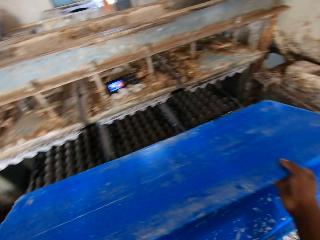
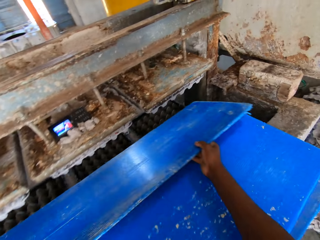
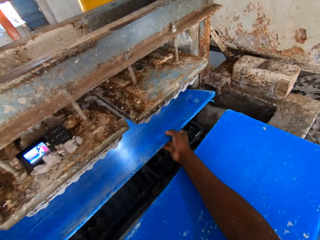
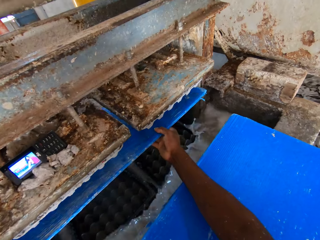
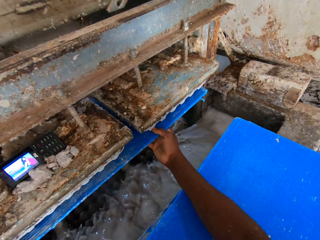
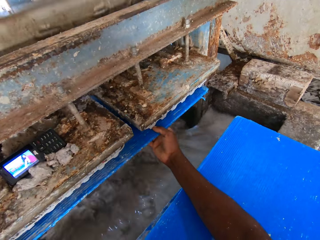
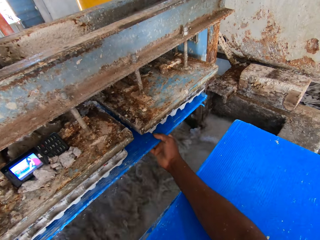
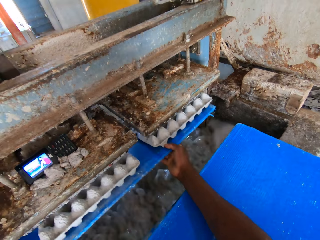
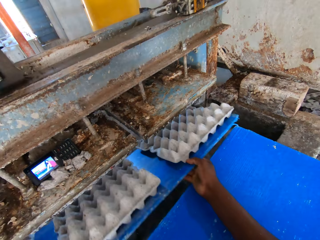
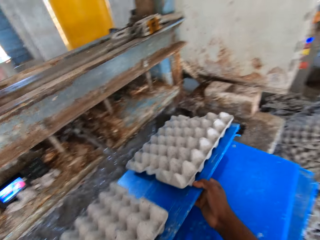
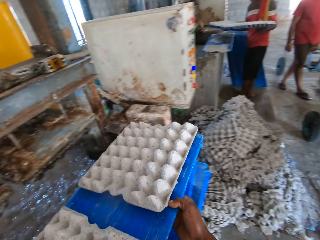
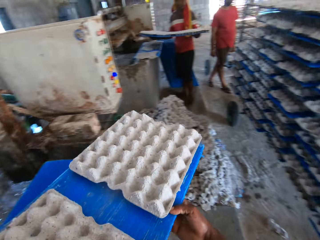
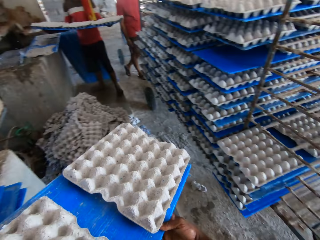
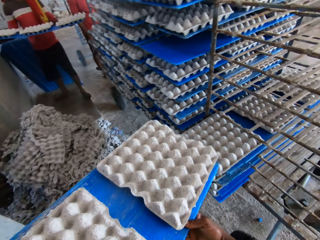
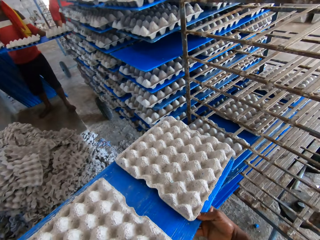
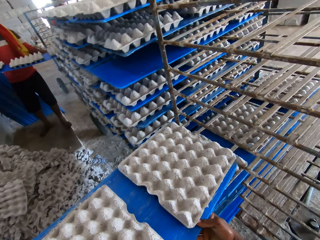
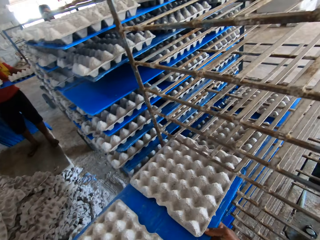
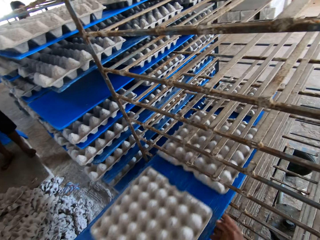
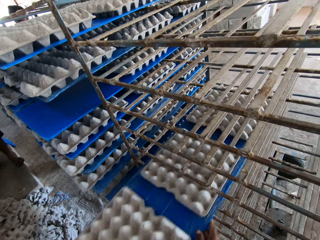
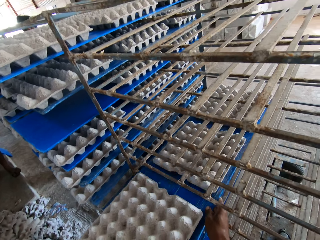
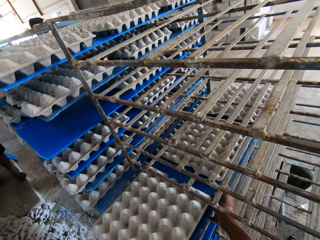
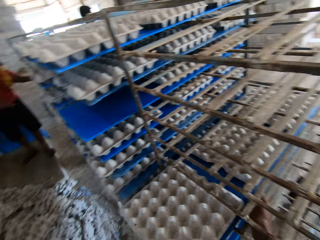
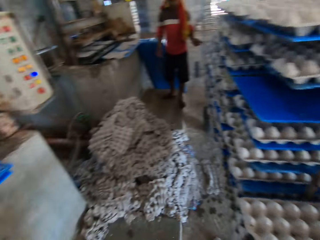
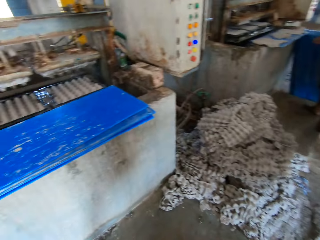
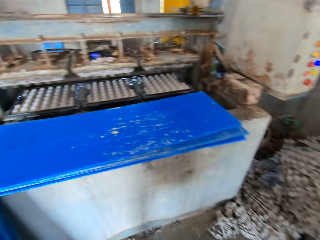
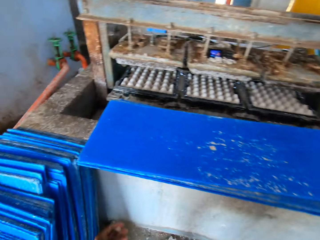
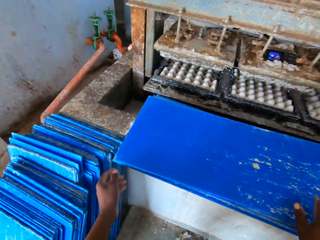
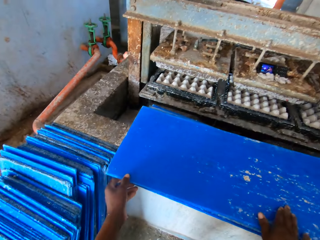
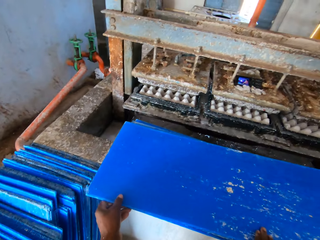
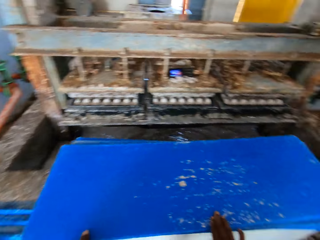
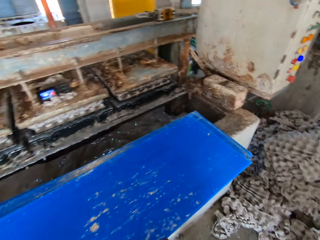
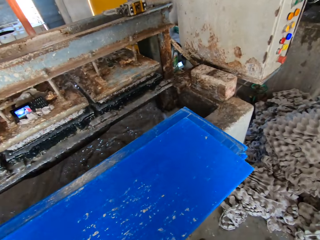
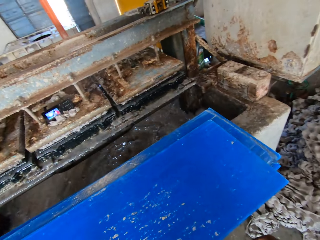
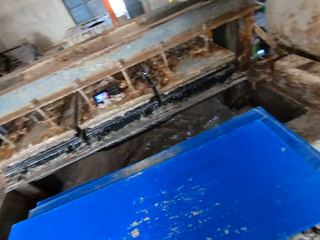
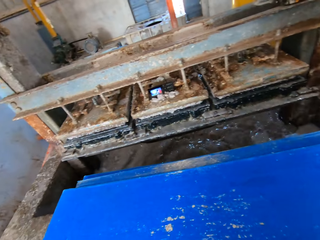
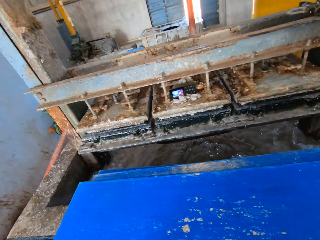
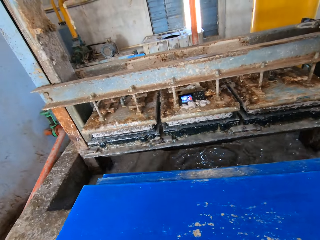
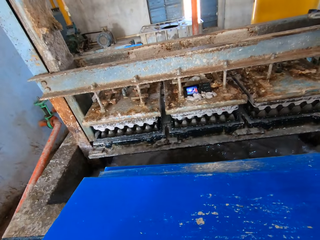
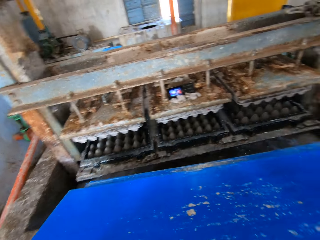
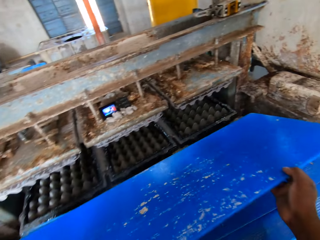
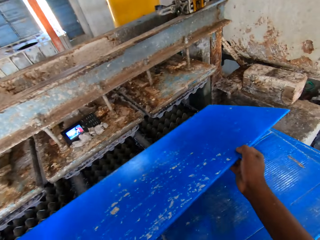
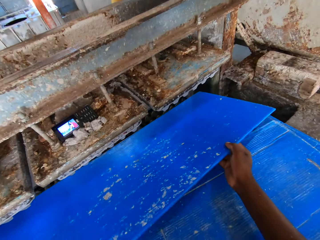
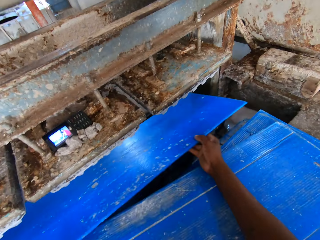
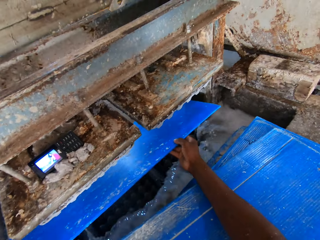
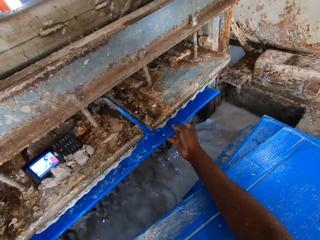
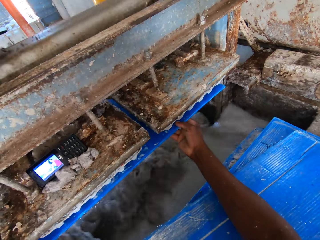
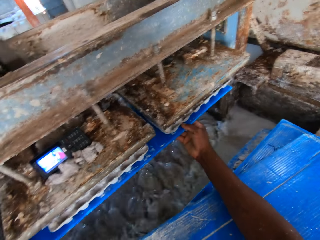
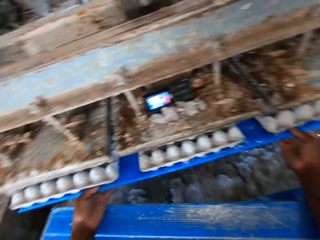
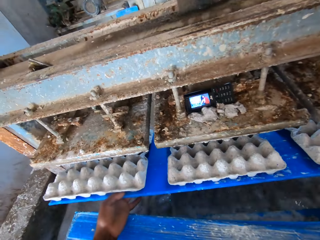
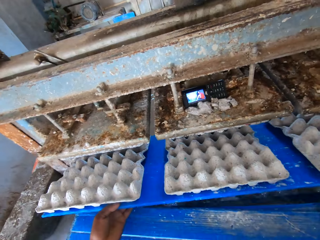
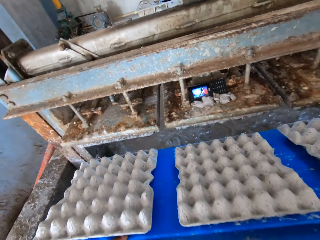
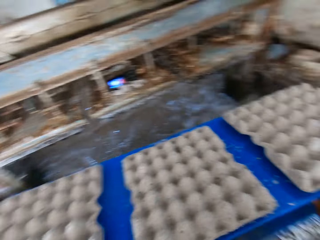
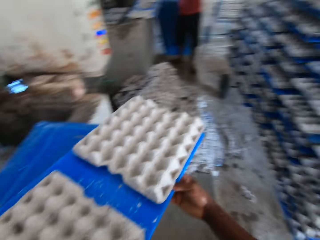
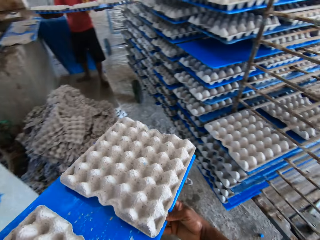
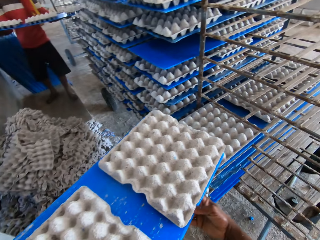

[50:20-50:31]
The camera wearer picks up the wood board. They put the wood board below the egg machine tray. They put the wood board on the shelf. They pick up the wood board. They put the wood board below the egg machine tray.

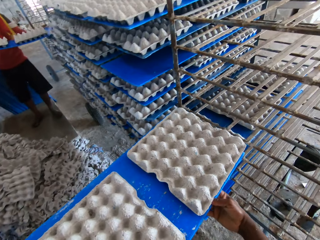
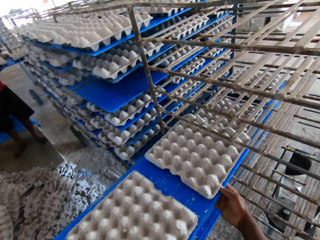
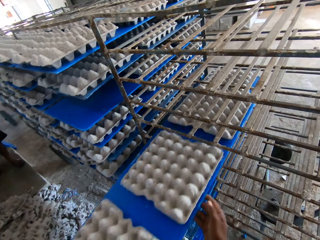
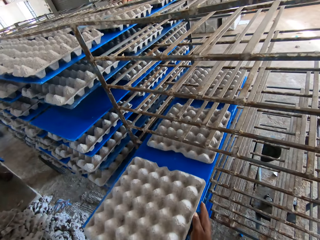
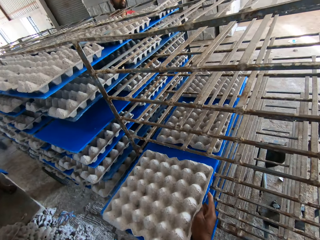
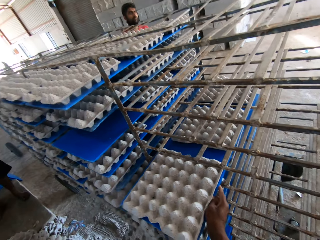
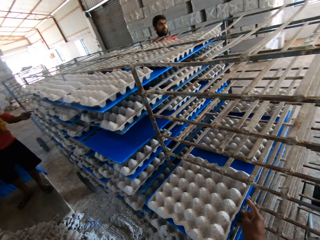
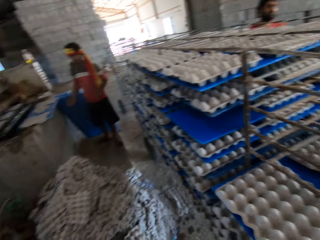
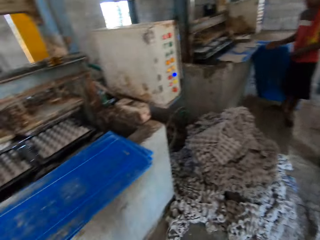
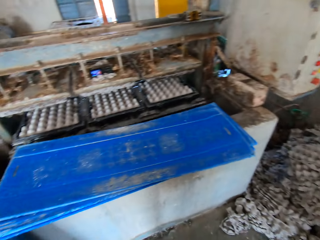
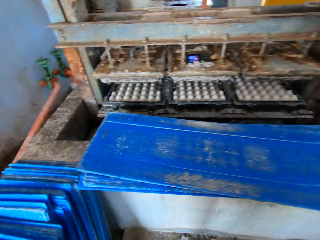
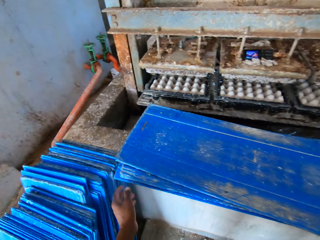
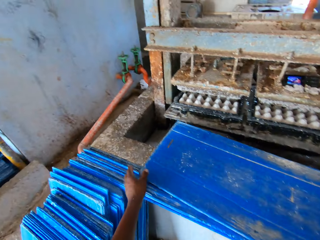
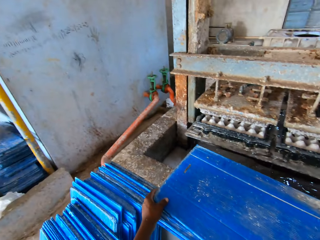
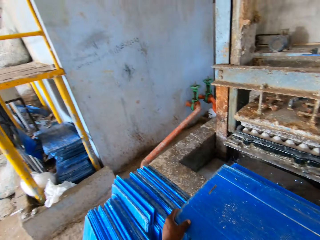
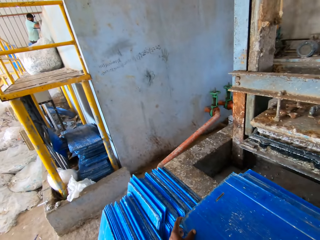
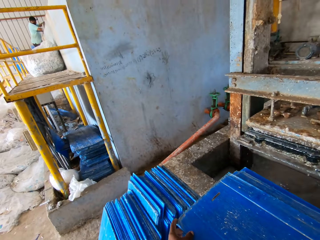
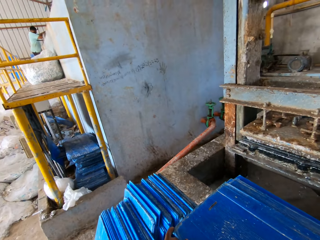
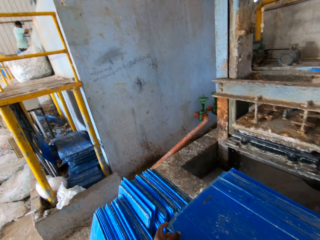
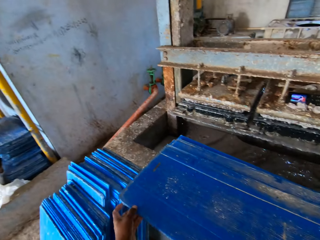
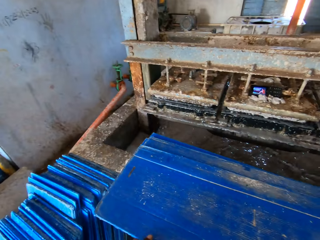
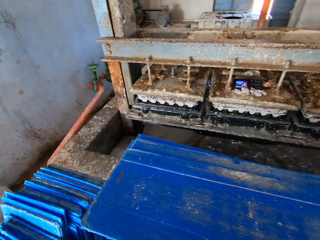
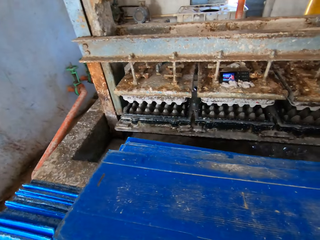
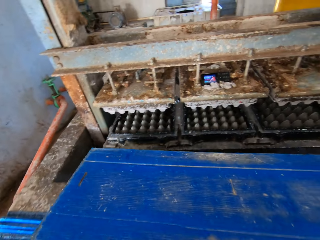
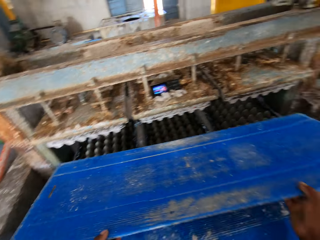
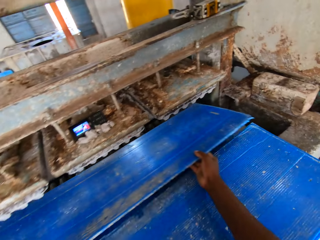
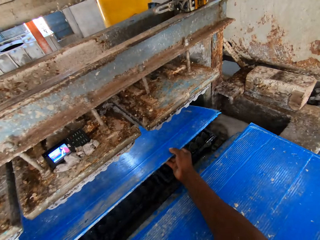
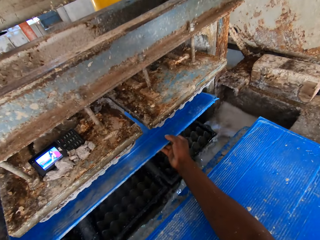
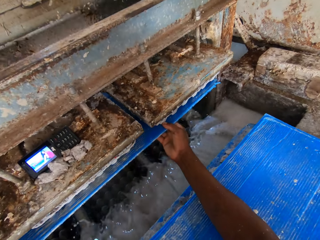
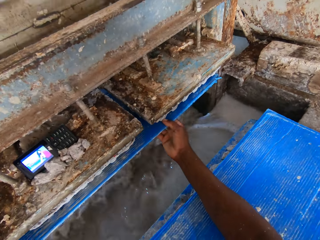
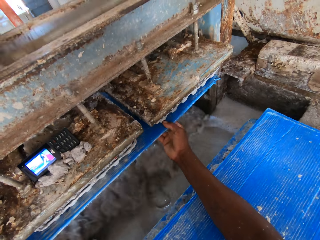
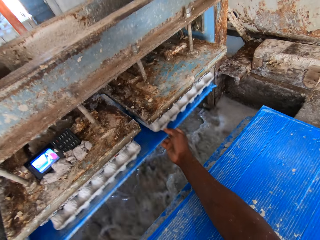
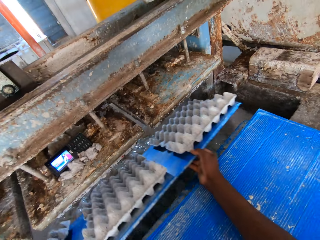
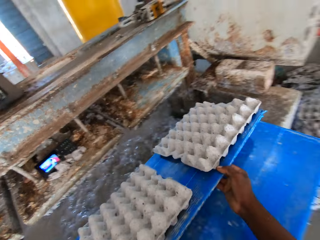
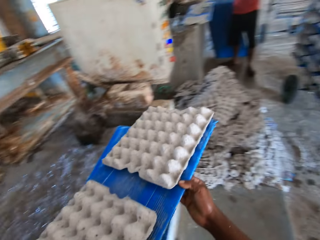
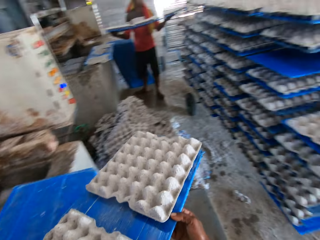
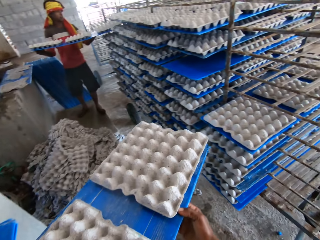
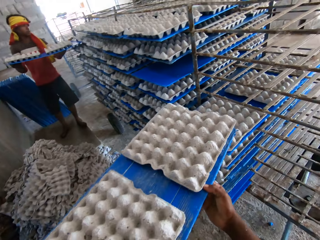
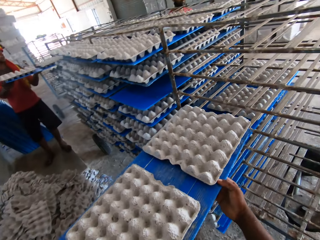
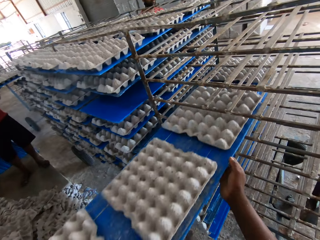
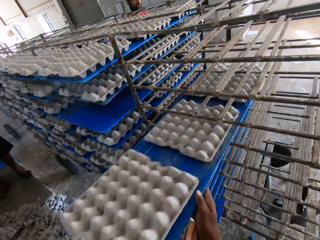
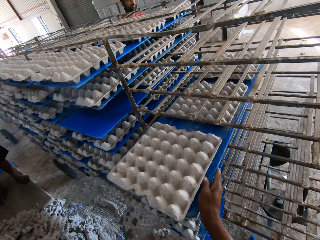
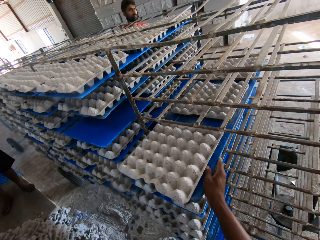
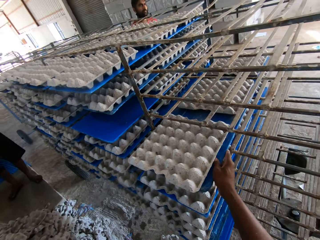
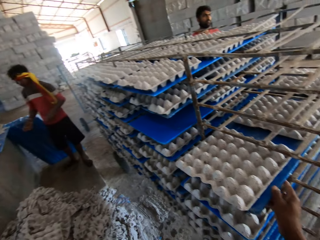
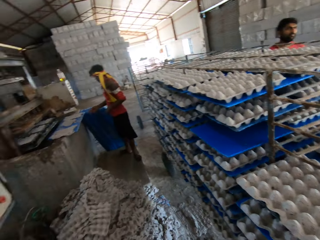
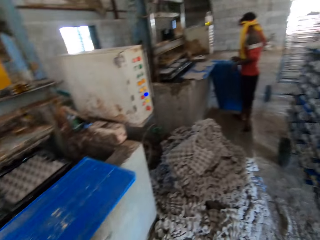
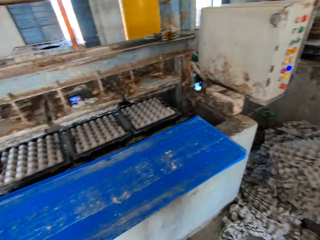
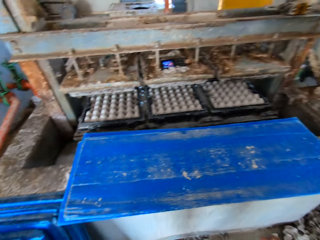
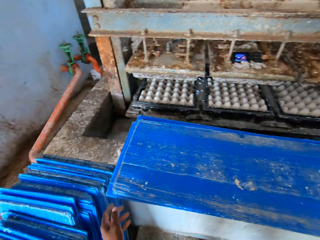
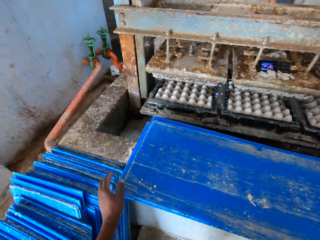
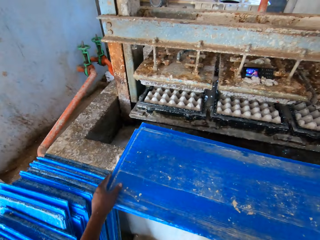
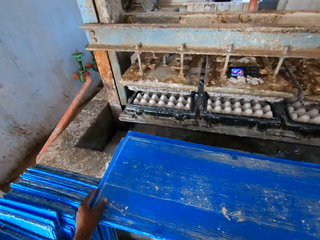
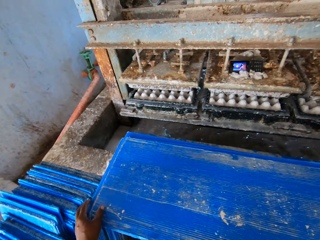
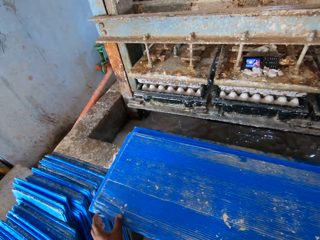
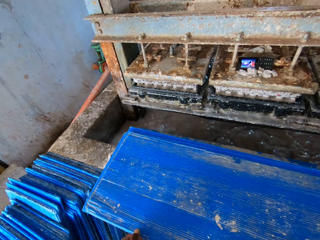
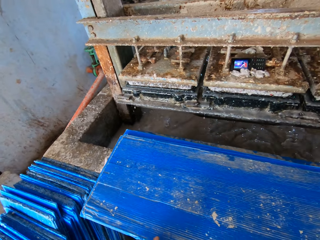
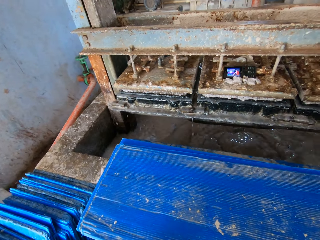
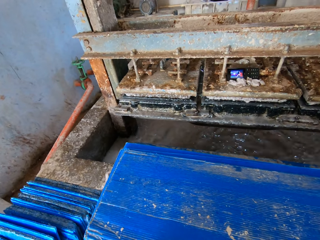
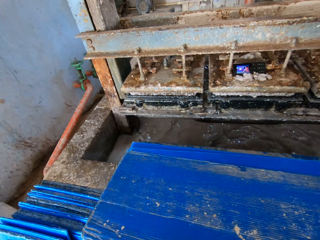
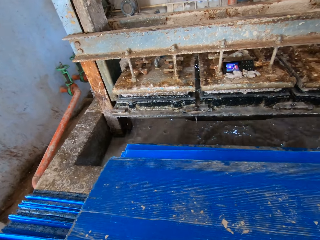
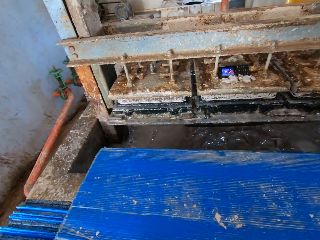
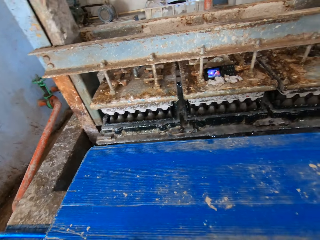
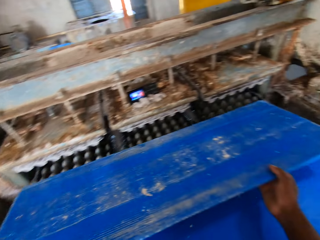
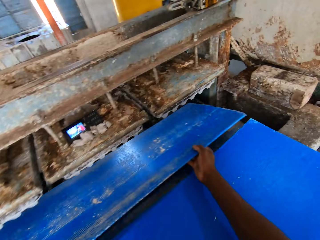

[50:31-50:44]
The camera wearer puts the wood board on the shelf. They pick up the wood board. They put the wood board below the egg machine tray. They put the wood board on the shelf. They pick up the wood board.
